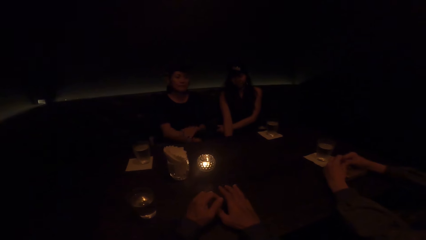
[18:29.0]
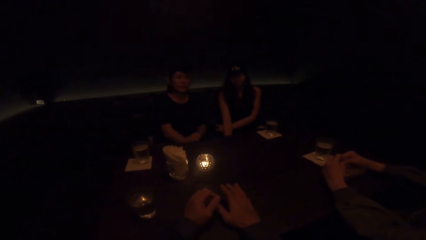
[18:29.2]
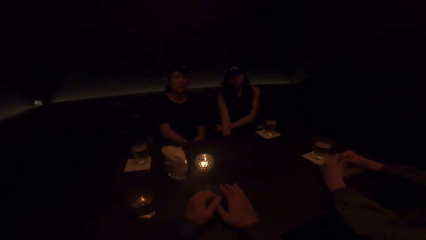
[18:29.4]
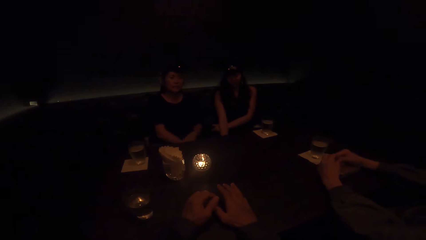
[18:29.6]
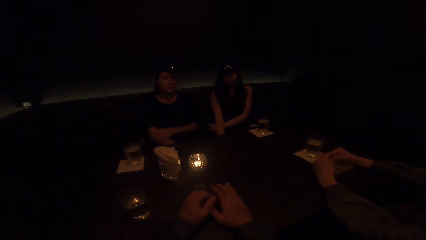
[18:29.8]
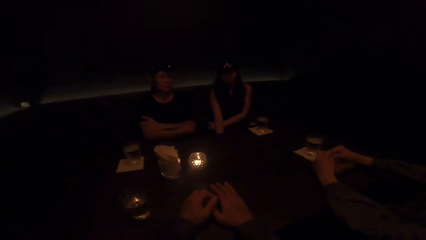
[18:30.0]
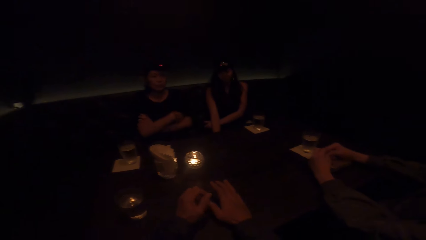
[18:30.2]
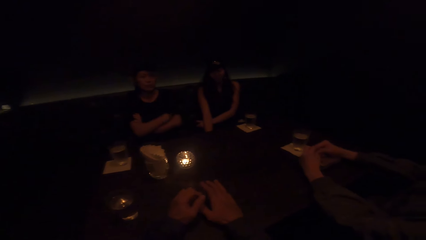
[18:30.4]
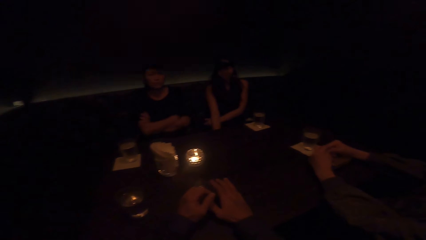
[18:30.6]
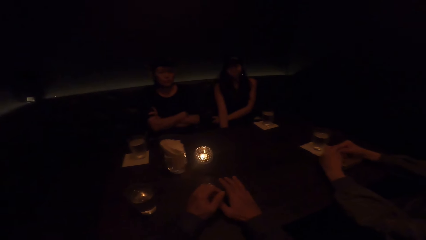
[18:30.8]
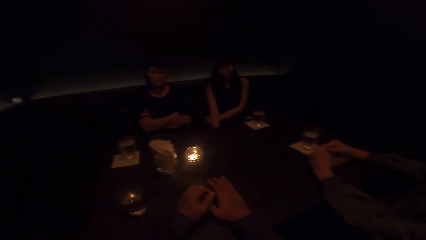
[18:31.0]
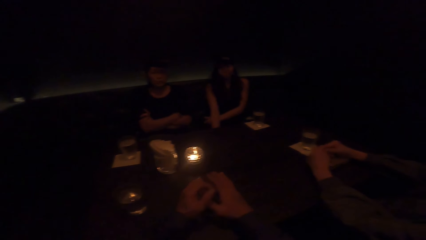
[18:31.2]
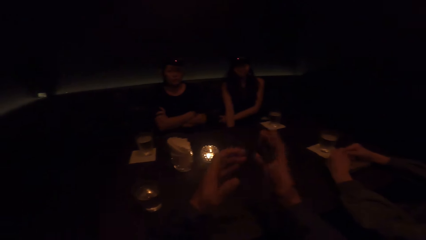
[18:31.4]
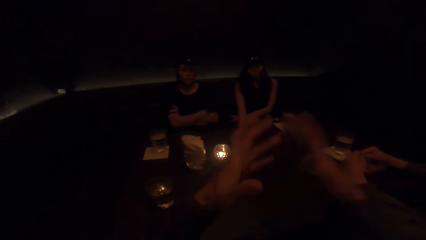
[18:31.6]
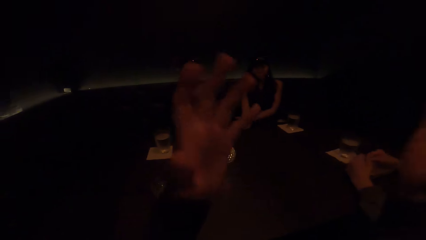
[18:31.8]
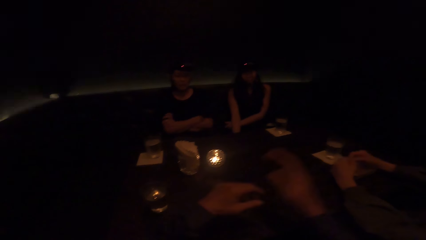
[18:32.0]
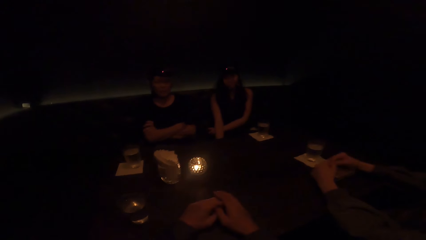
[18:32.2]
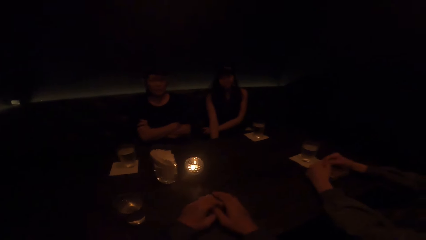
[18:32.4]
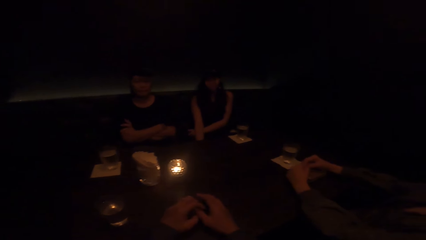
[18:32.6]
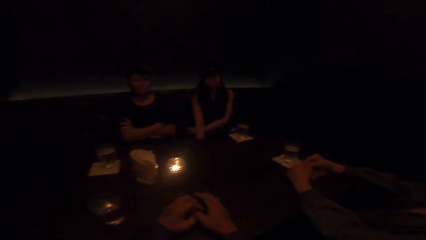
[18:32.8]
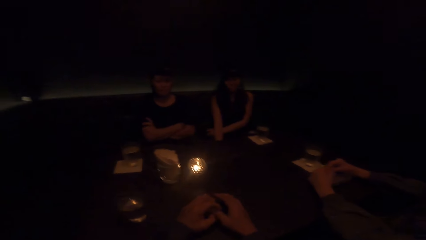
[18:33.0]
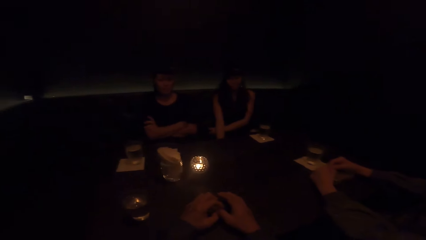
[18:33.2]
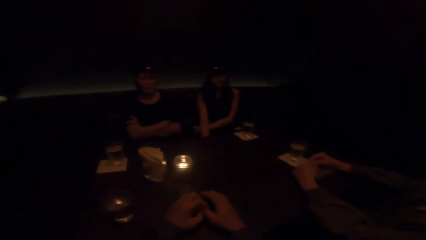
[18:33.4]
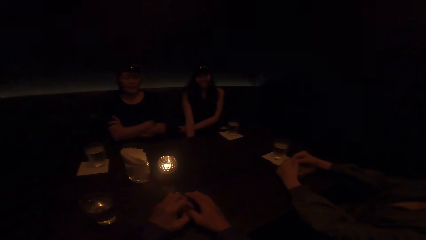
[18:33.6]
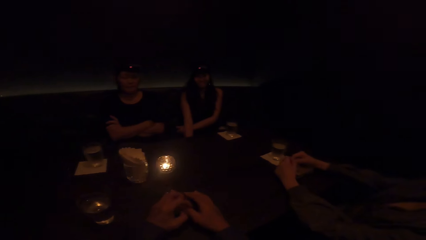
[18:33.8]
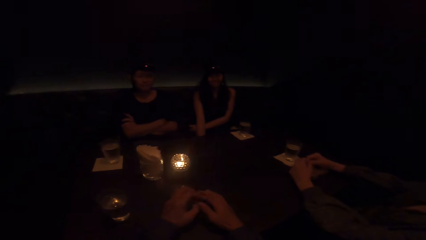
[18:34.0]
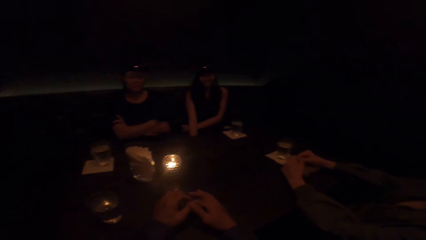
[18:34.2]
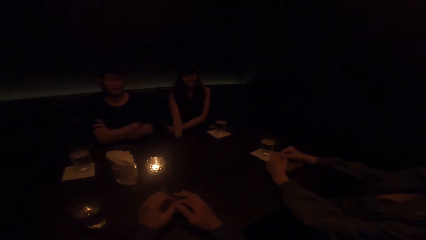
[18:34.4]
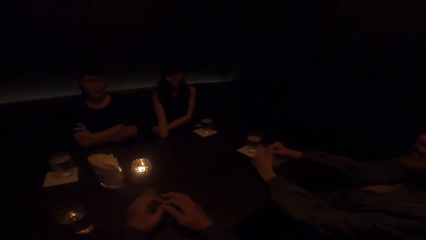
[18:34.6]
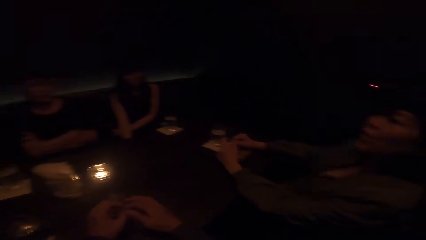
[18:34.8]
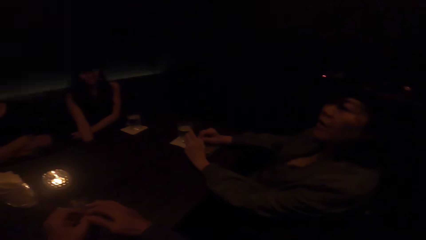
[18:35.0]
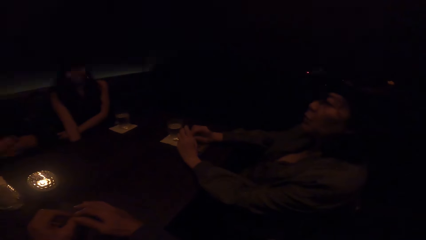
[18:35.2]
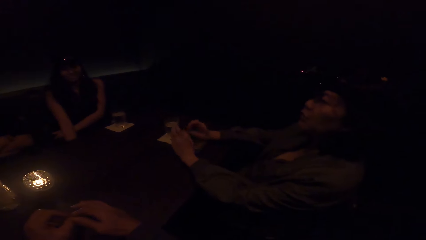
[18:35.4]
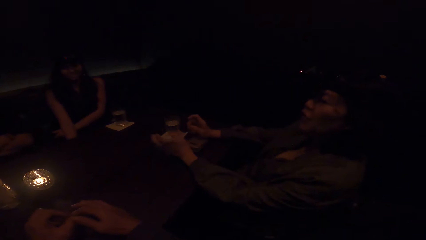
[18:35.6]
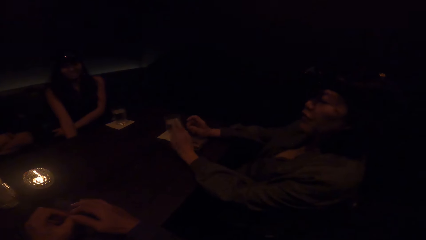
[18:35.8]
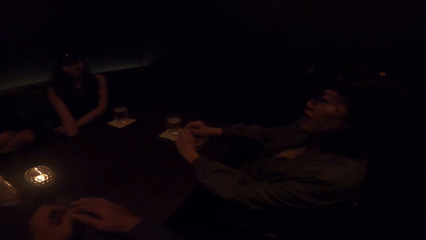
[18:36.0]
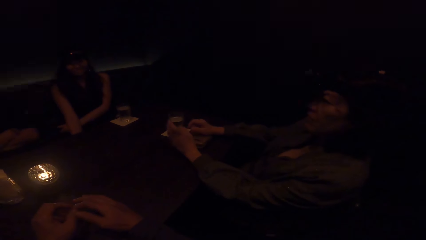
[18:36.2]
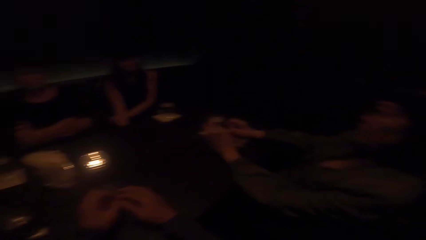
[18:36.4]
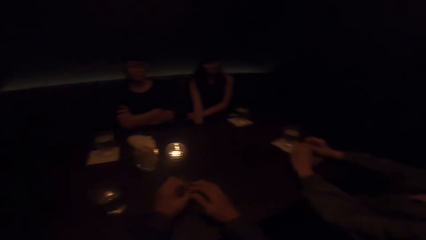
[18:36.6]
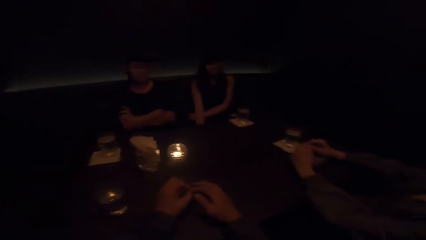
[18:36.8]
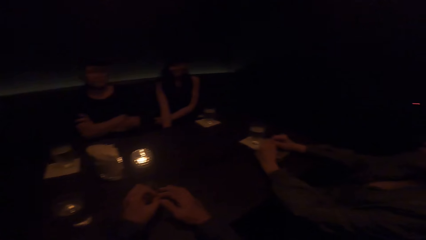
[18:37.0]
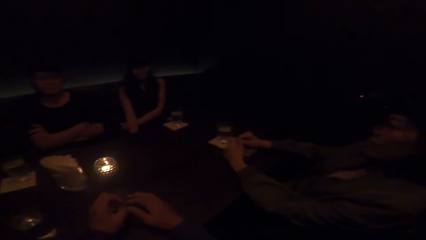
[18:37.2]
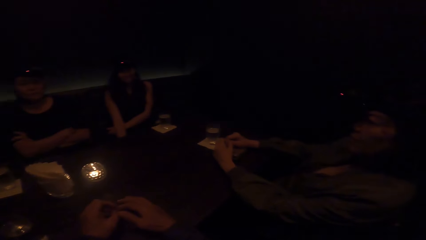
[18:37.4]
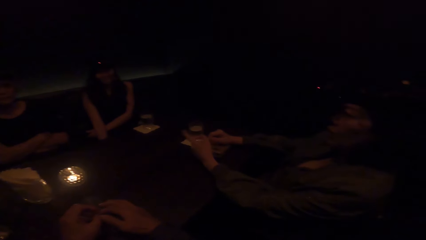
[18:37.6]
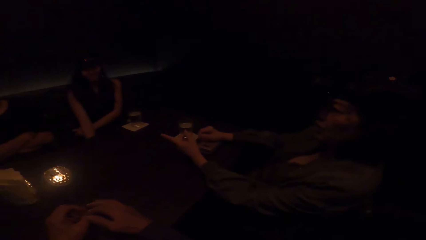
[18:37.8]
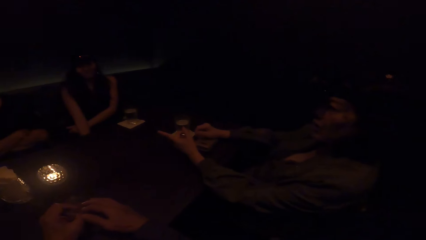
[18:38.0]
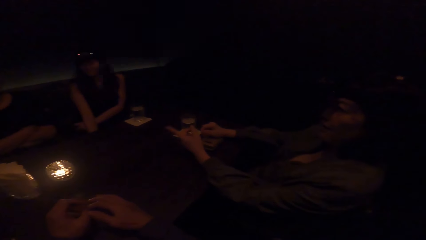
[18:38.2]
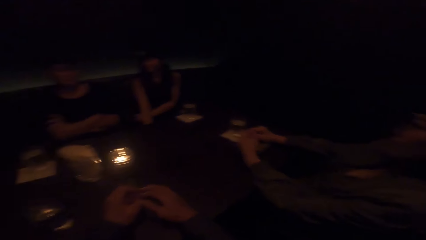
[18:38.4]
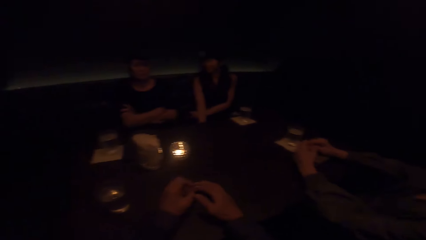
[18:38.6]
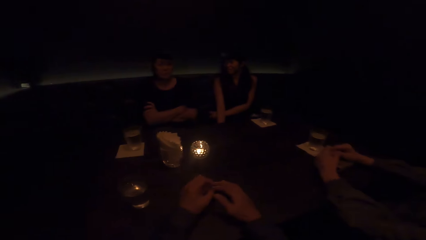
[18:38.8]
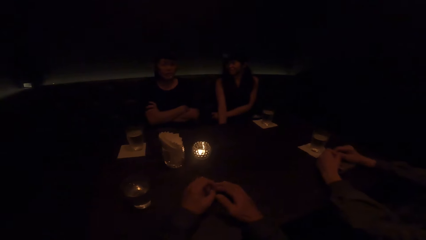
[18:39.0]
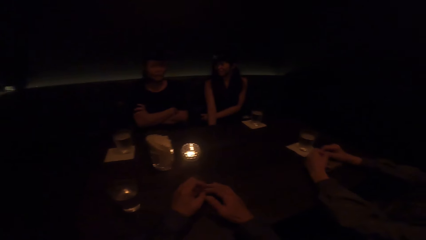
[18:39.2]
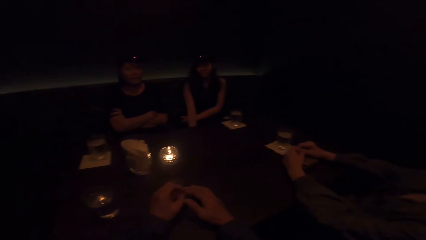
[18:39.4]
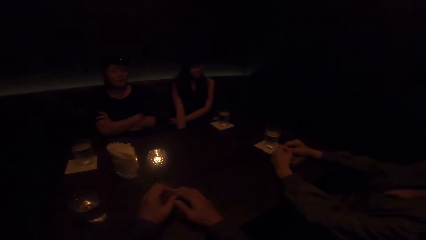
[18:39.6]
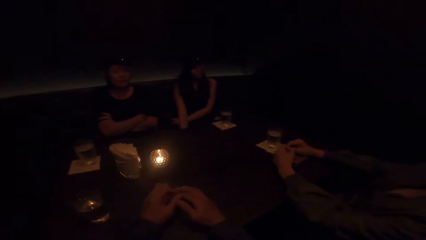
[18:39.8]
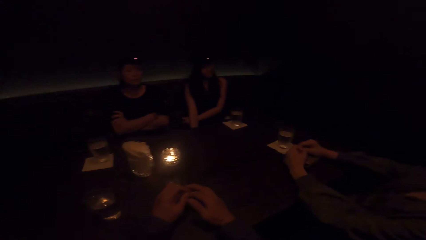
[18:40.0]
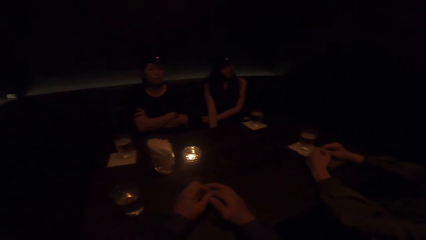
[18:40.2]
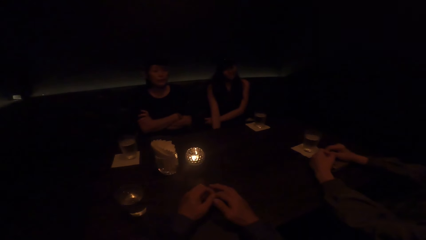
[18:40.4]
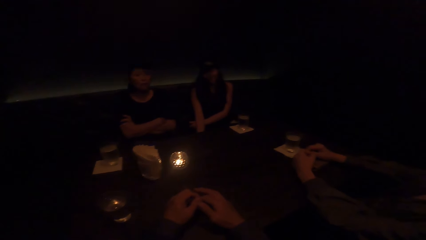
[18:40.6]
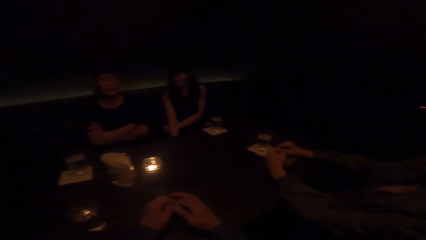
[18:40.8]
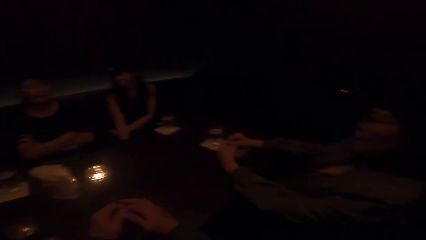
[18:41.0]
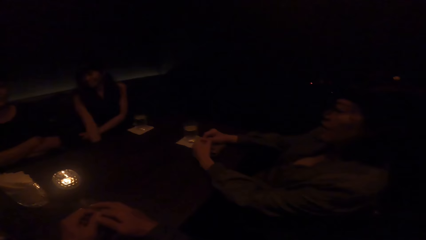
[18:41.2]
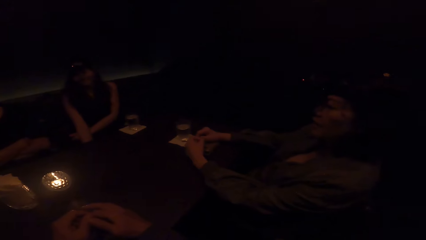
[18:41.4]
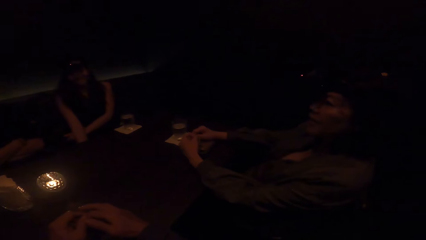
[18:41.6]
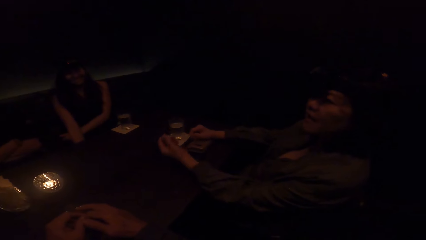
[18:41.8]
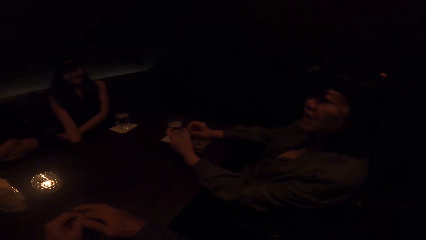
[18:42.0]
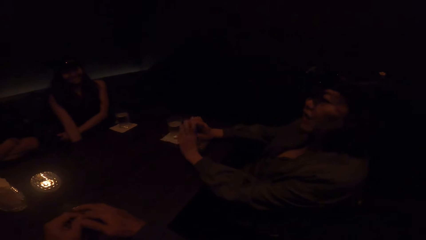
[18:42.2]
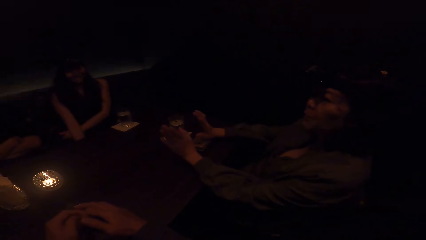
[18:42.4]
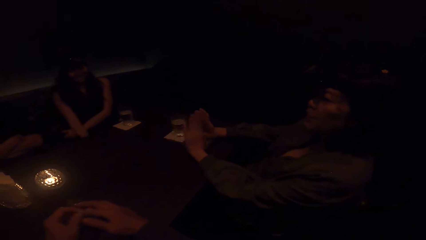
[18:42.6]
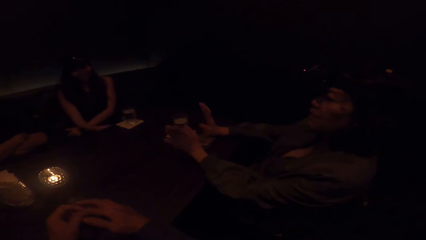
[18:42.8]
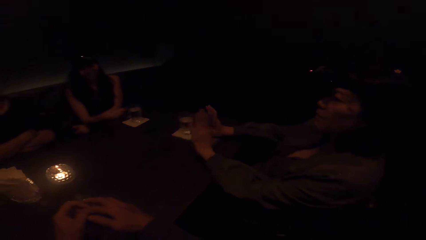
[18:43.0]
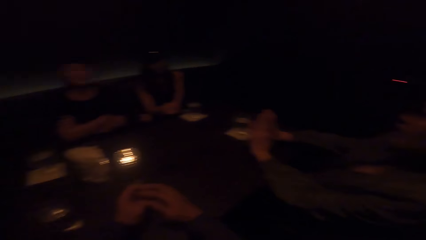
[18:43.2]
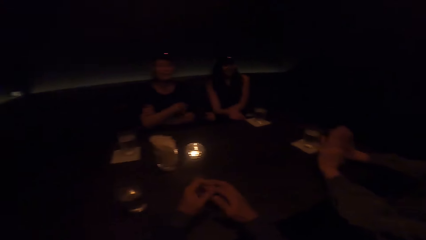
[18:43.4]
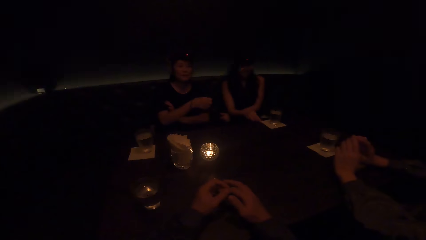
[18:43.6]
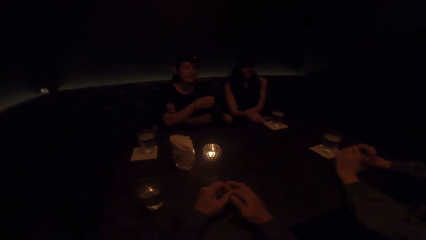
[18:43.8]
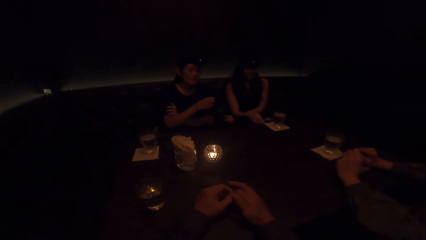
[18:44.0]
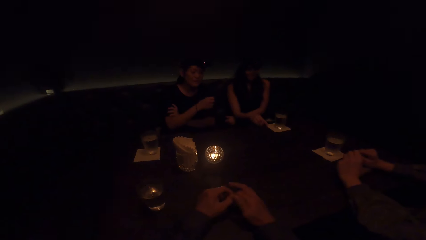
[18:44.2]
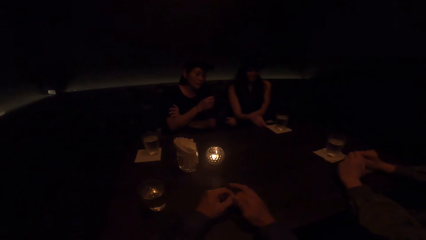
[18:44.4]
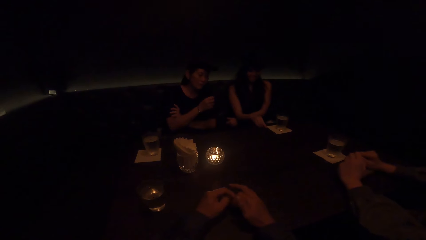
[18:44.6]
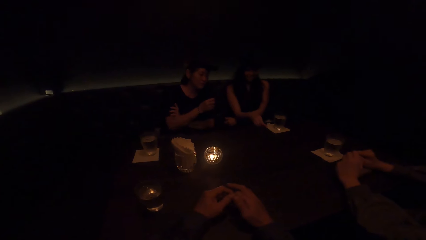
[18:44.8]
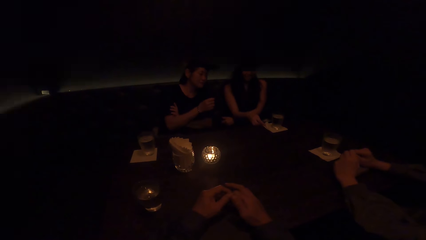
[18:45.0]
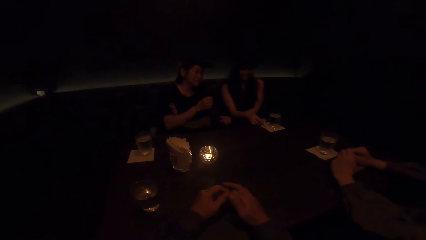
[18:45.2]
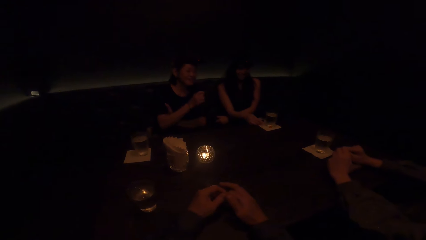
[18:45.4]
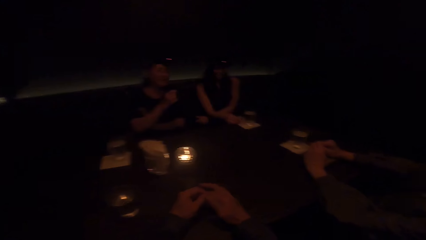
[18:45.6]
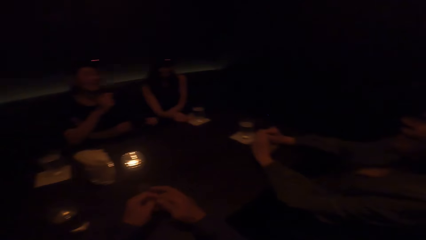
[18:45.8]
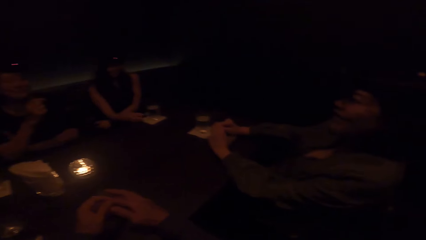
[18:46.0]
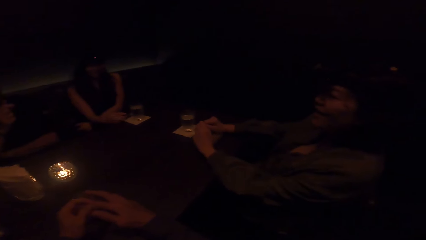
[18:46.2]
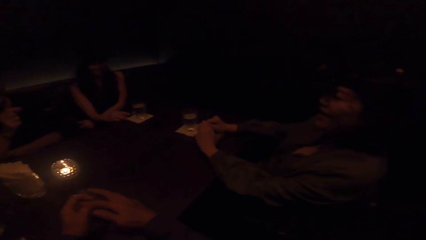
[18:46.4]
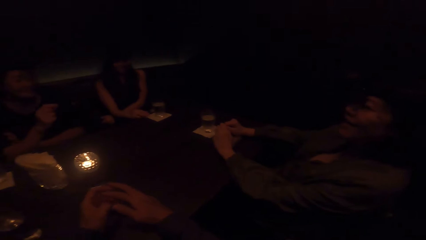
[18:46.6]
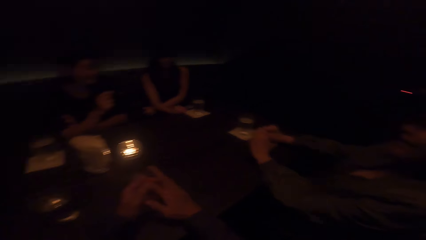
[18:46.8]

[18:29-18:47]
The camera wearer converses. A woman puts her hands together under the table. The woman stops demonstrating with both hands and folds her hands. The camera wearer converses. Another woman converses. The camera wearer stops demonstrating with both hands. The other woman points her finger. The first woman converses. The other woman interacts with the camera wearer and demonstrates with both hands. The first woman interacts with the camera wearer. The other woman stops demonstrating with both hands. Another woman holds the cup holder on the table.
